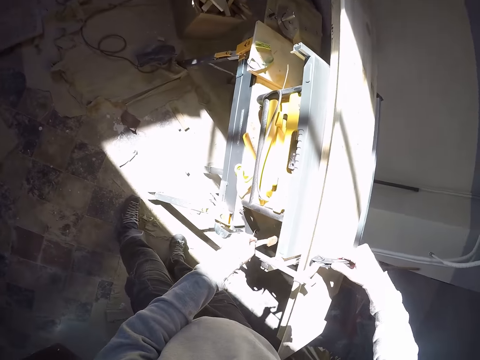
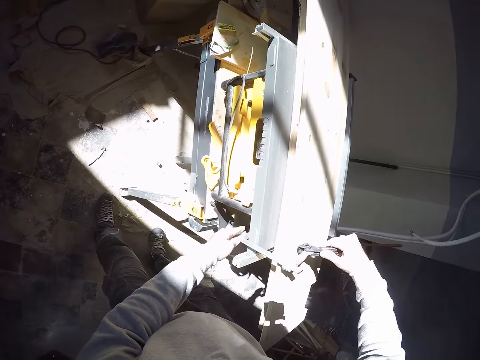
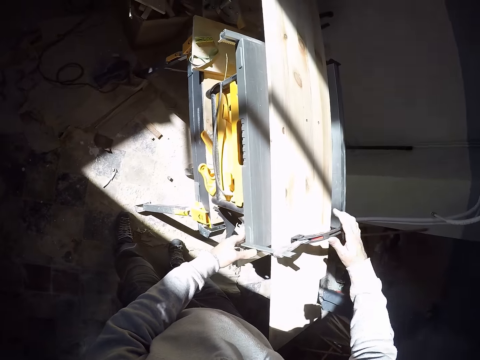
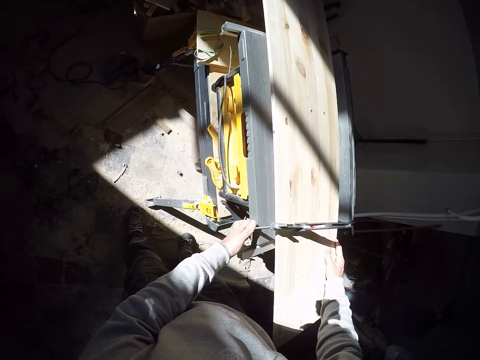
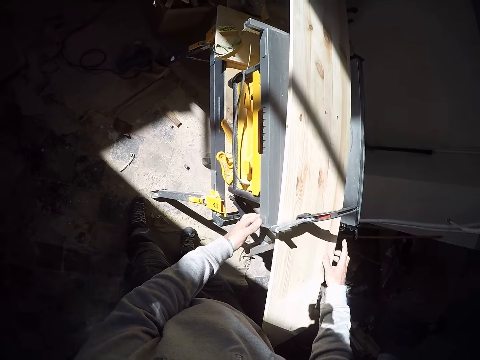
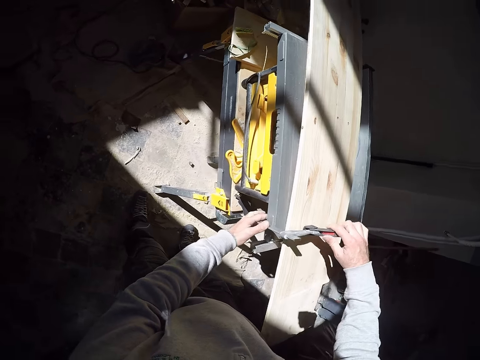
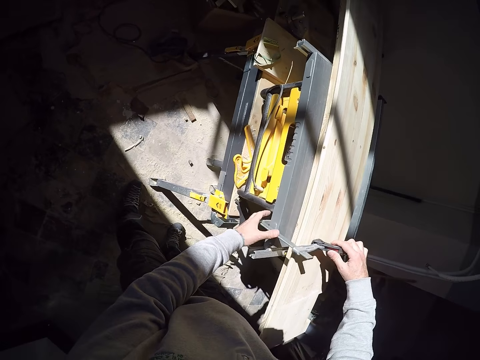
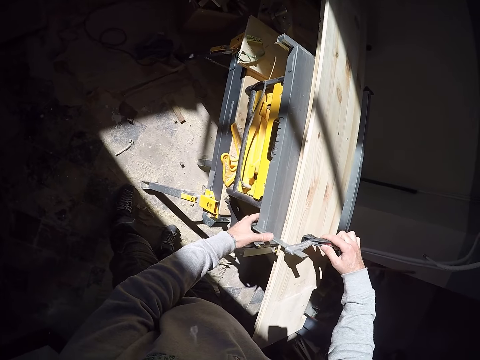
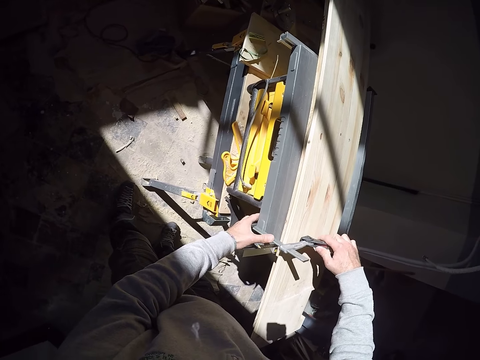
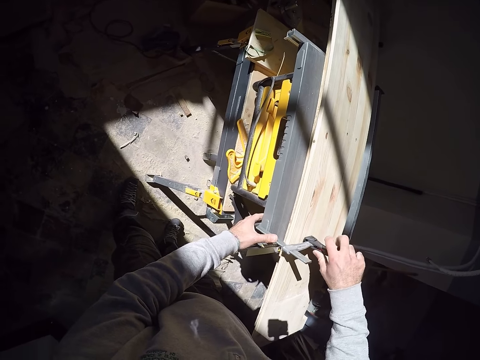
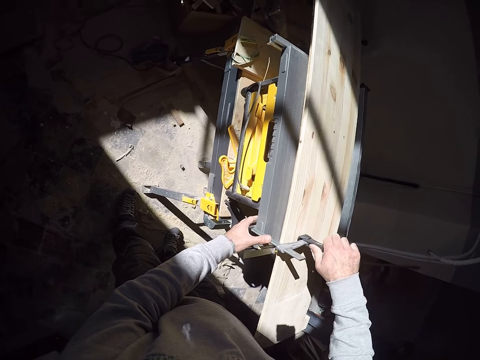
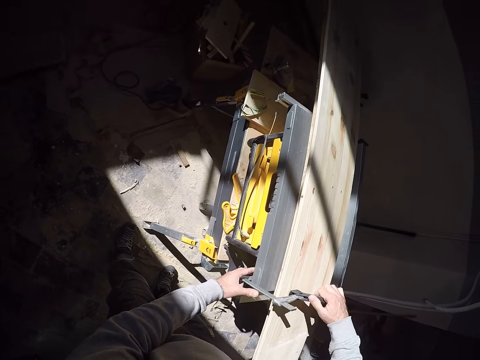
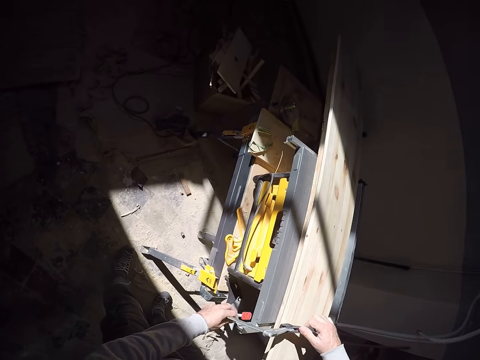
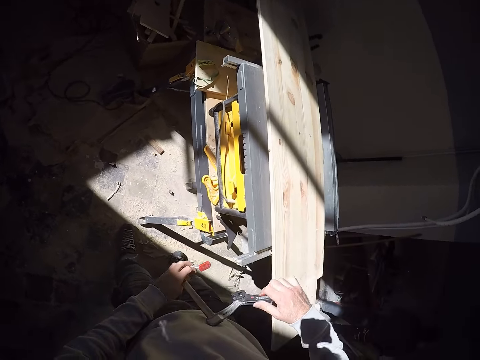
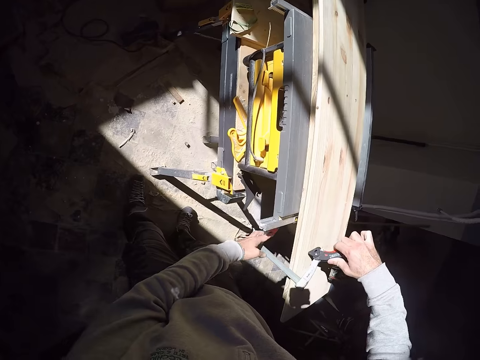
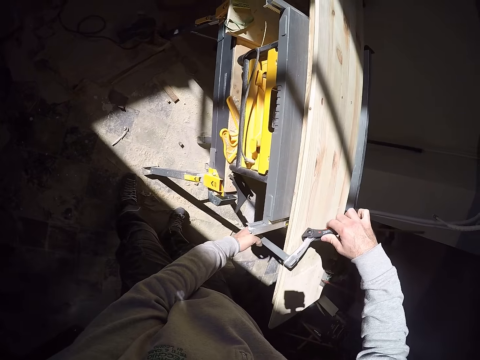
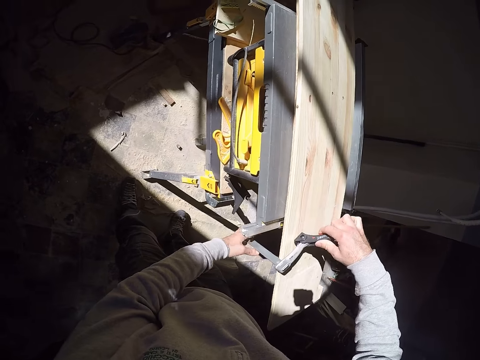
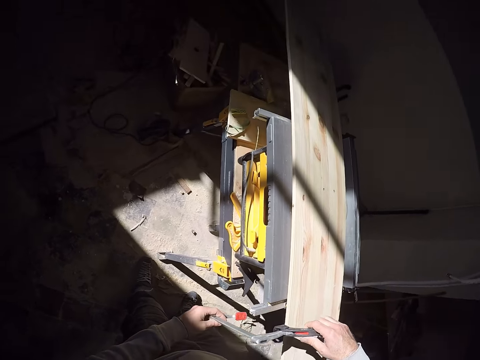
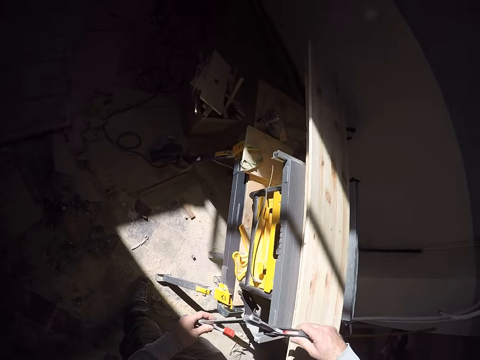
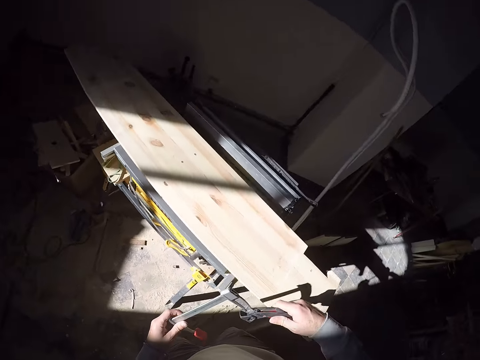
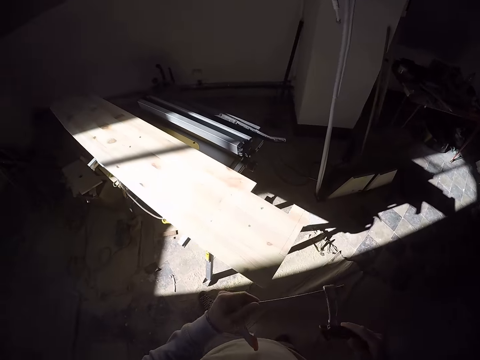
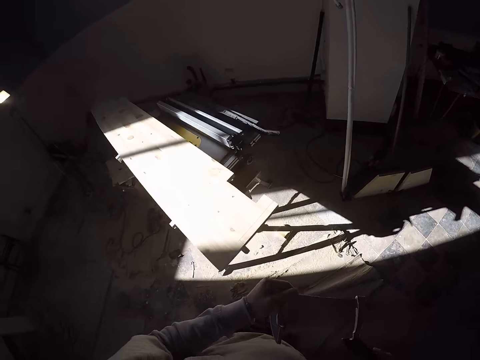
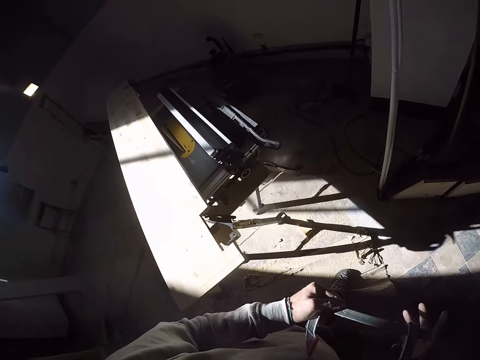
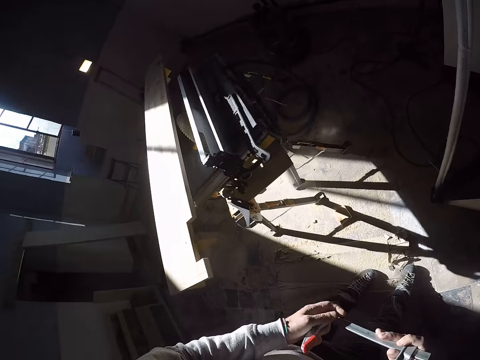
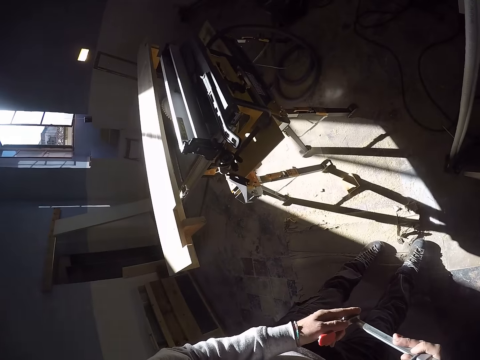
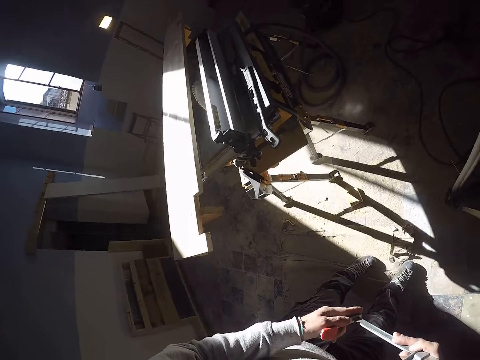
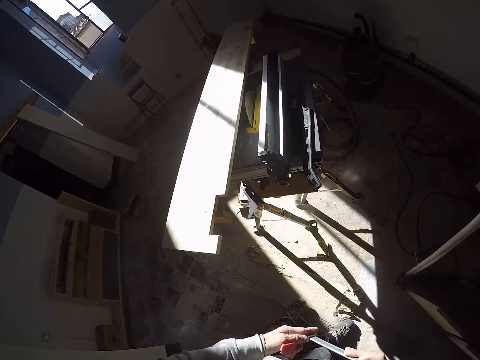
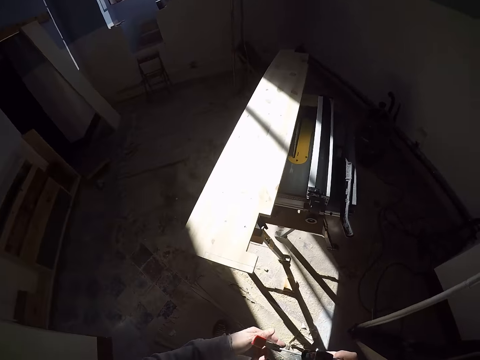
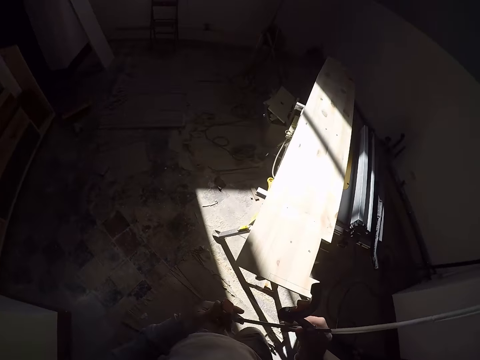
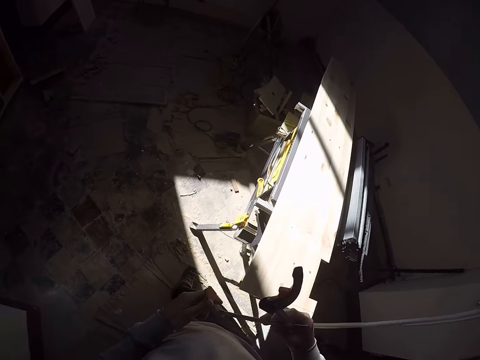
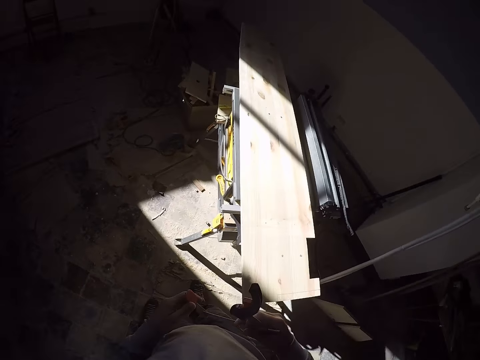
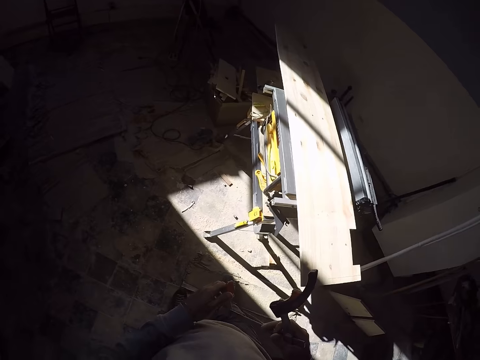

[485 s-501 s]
The camera wearer adjusts the calipers on a board. He adjusts the wood on the work bench with his right hand. He removes the clamp from the wood with both hands. He adjusts the calipers on the board. He attaches the clamp on the wood with both hands, removes the clamp from the wood with both hands, and holds the clamp with both hands. He looks around a garage and walks around the garage. He looks around the garage and walks around the garage.

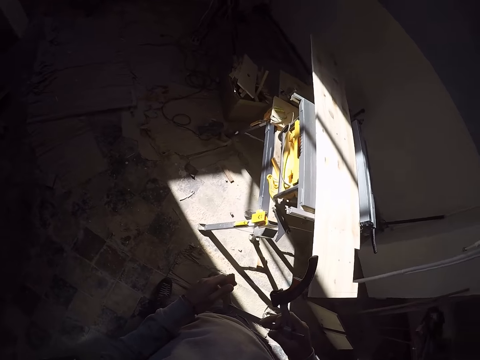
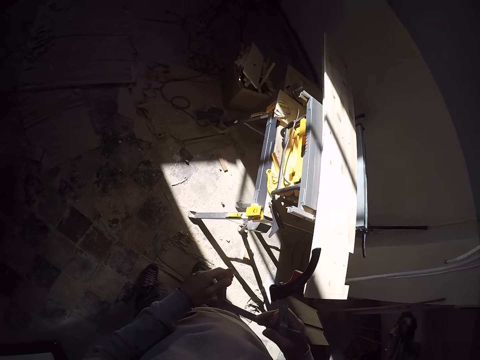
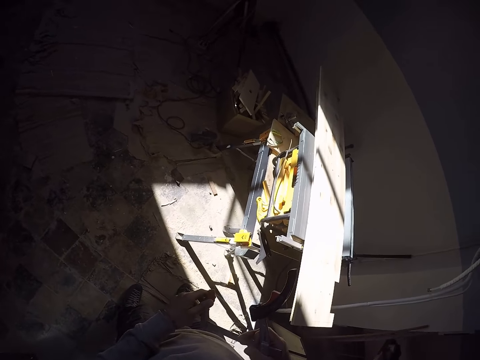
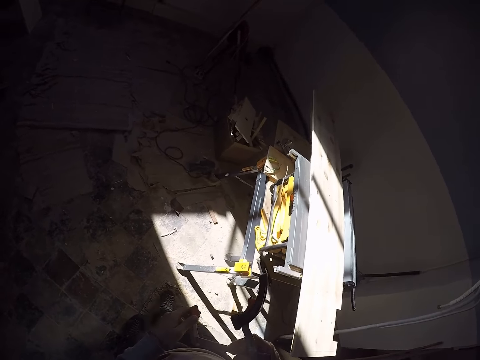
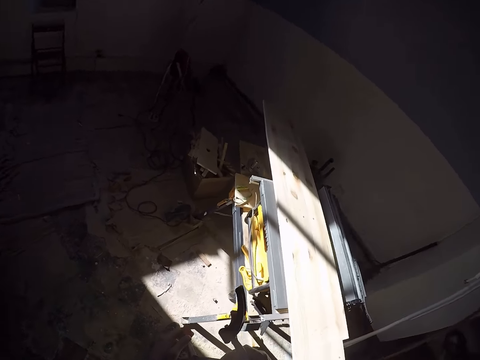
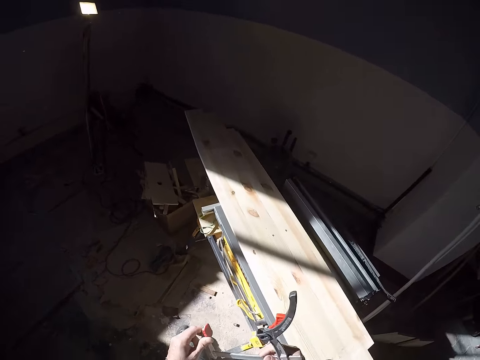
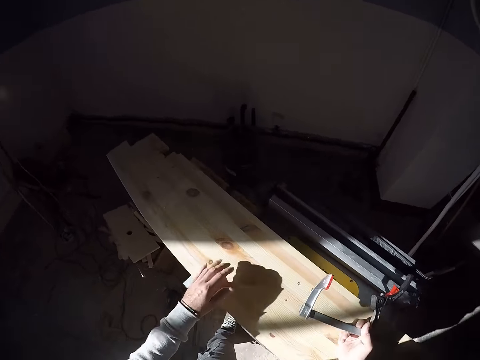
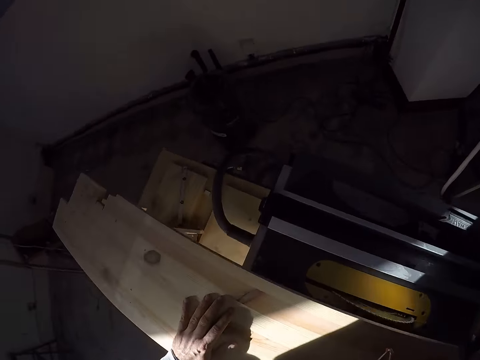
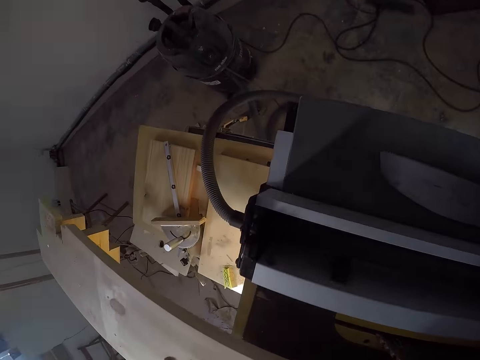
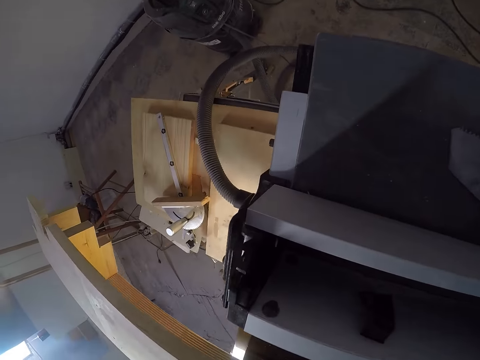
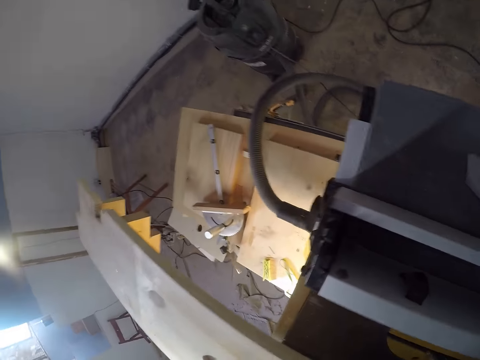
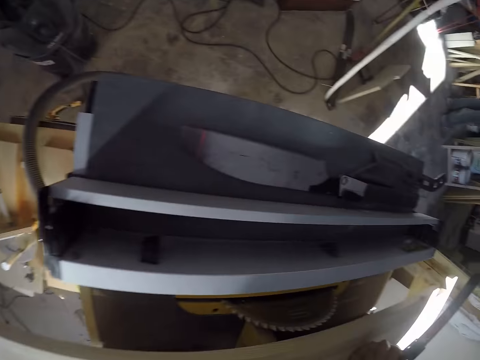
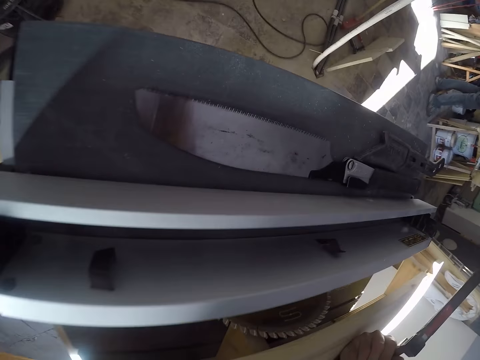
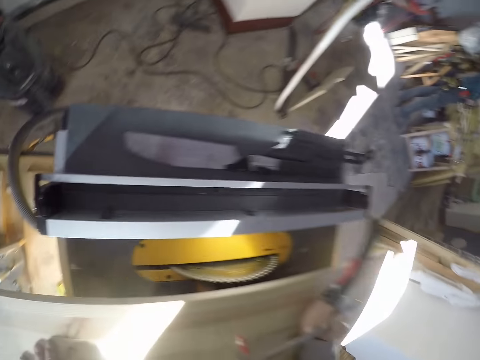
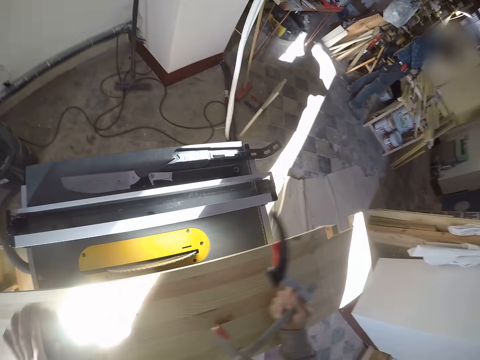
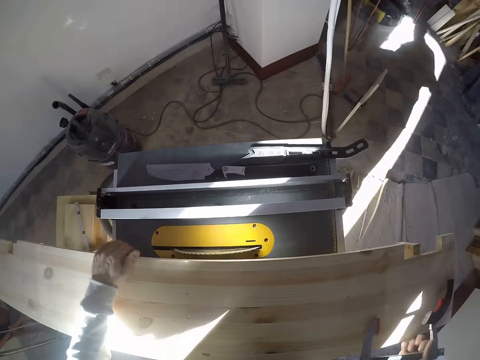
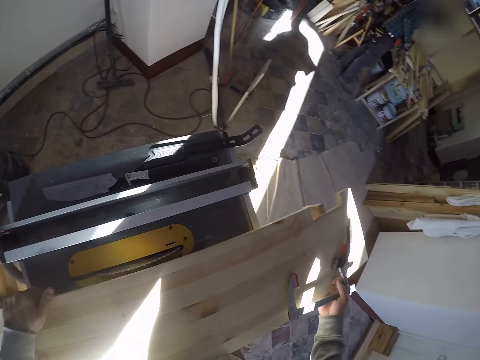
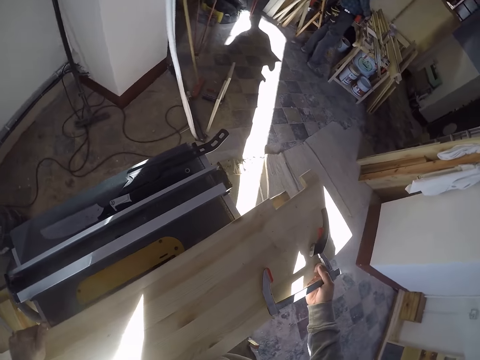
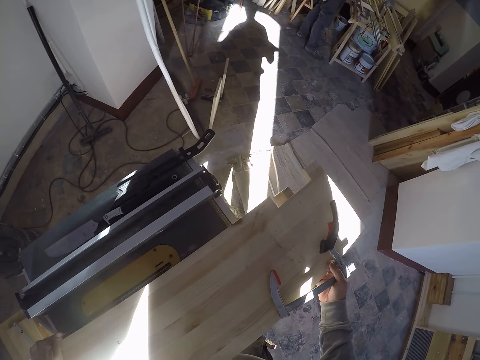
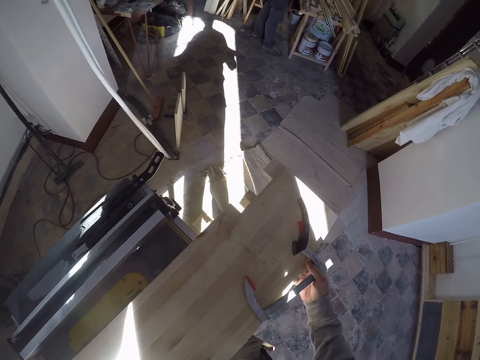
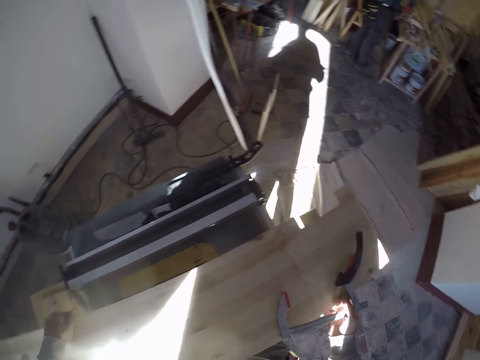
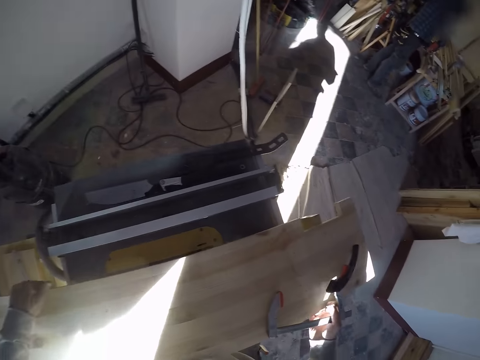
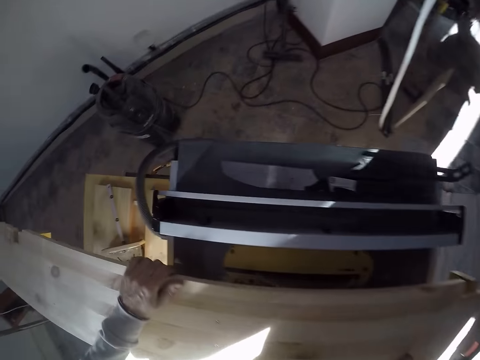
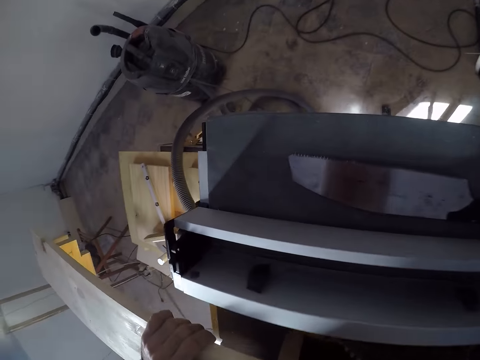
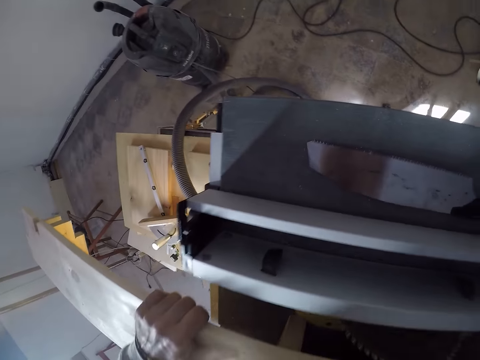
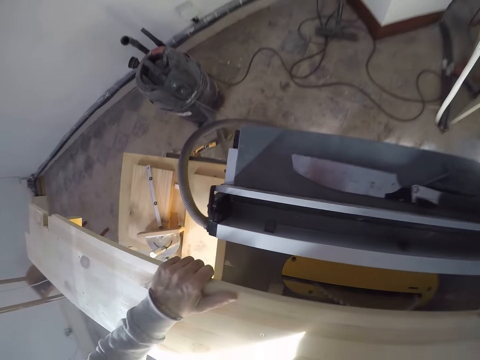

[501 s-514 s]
The camera wearer looks around a garage. He walks around the garage. He adjusts a board on a wood cutter. He looks around the garage. He adjusts the wood on the work bench with both hands.
